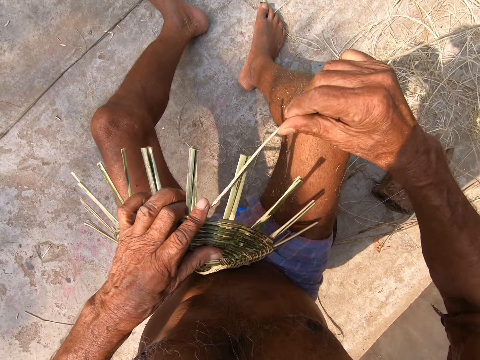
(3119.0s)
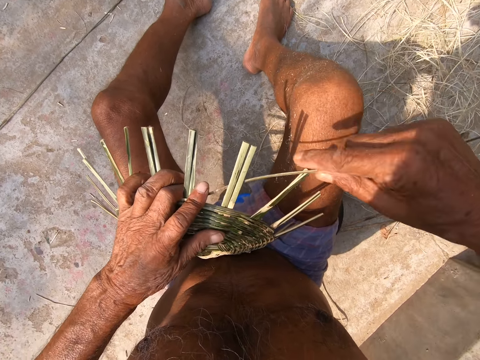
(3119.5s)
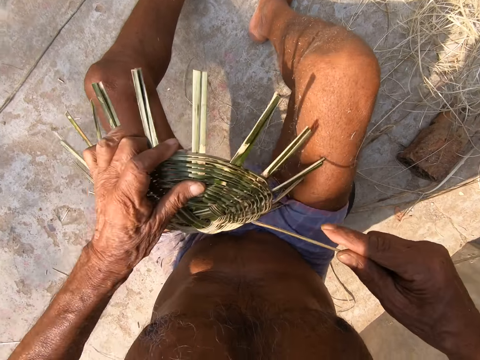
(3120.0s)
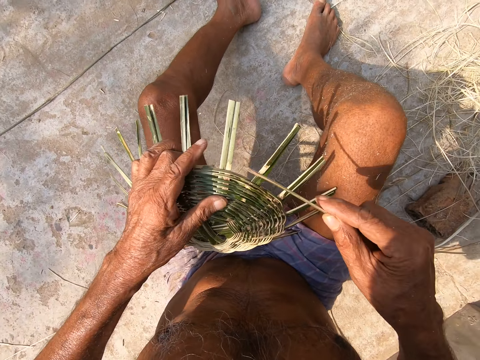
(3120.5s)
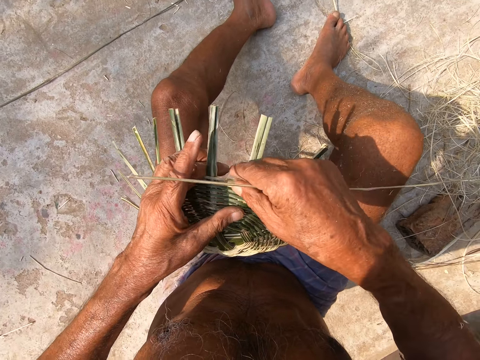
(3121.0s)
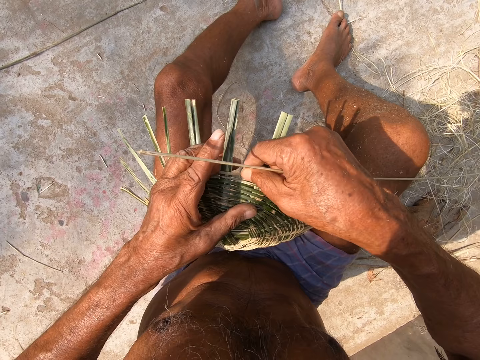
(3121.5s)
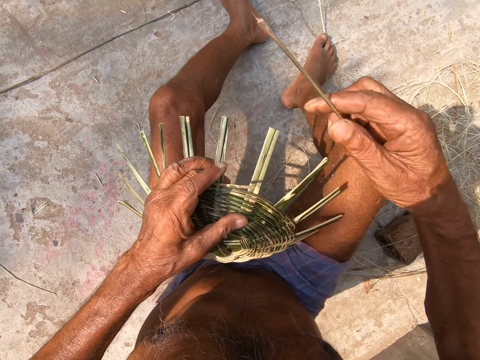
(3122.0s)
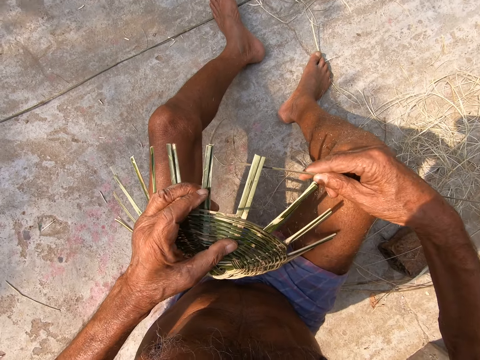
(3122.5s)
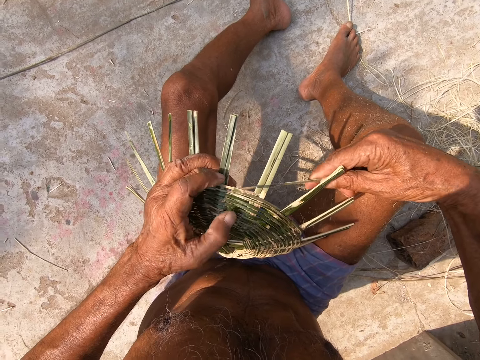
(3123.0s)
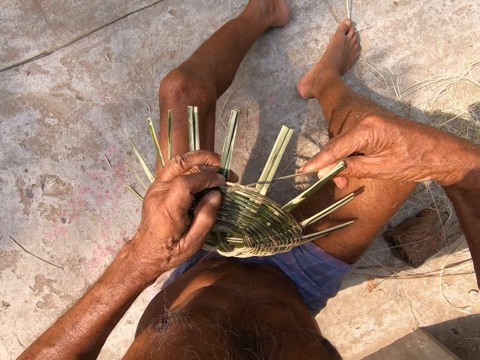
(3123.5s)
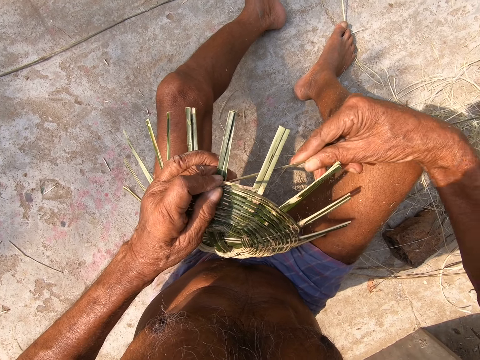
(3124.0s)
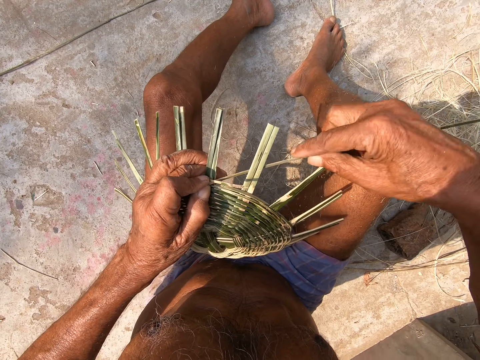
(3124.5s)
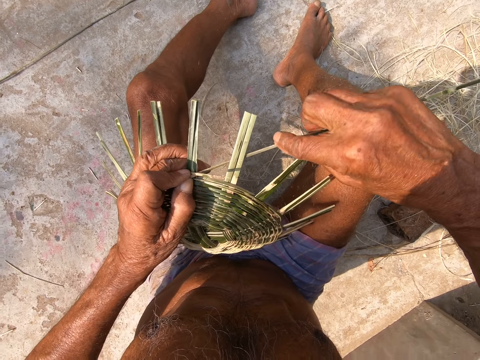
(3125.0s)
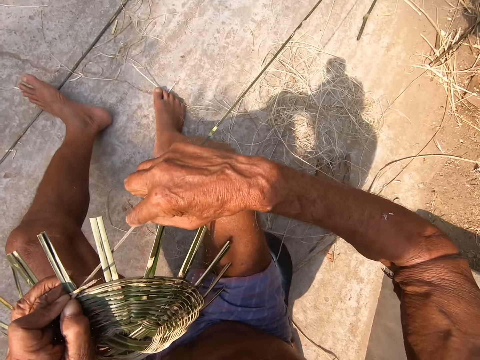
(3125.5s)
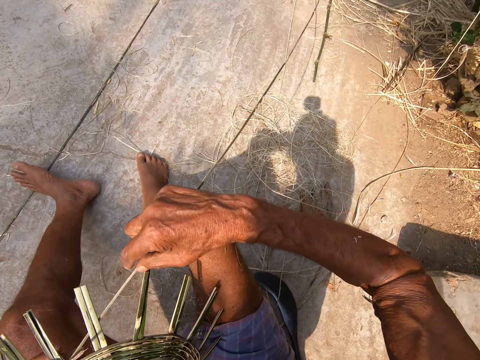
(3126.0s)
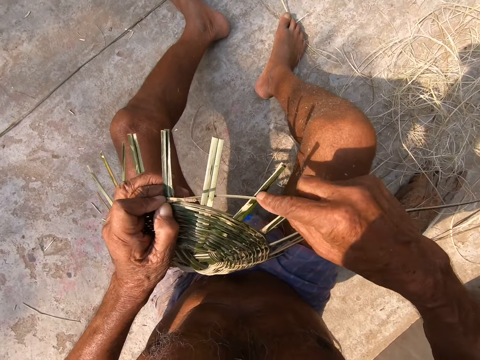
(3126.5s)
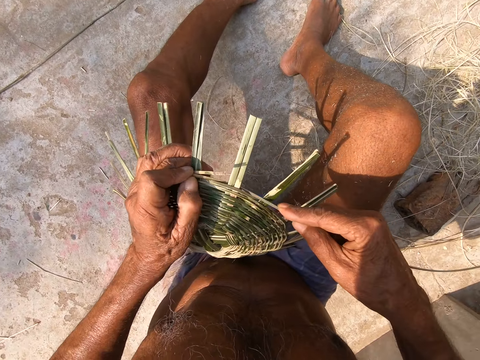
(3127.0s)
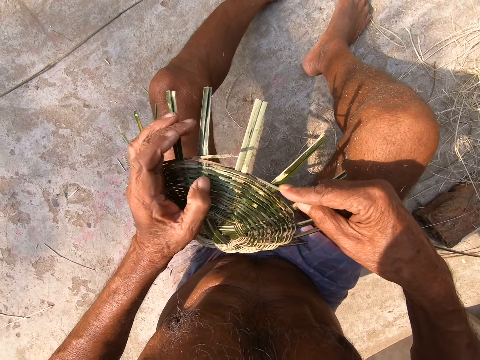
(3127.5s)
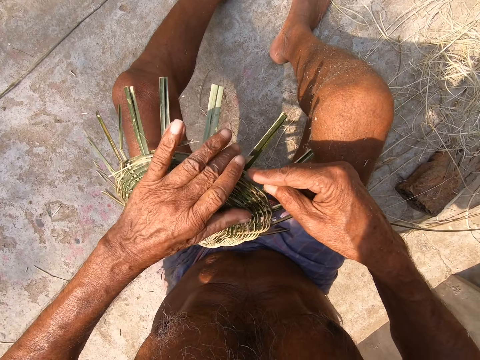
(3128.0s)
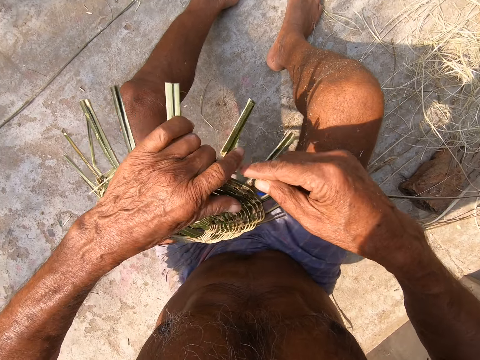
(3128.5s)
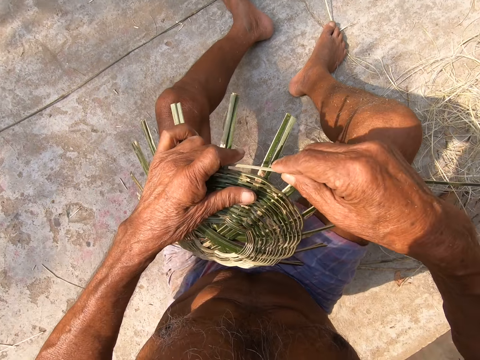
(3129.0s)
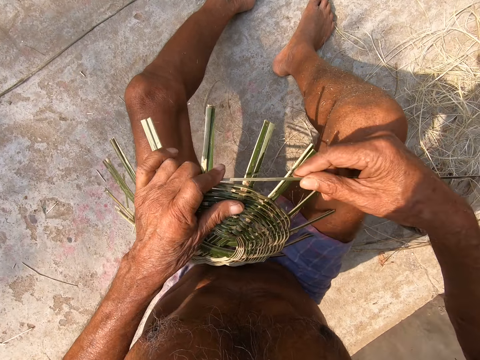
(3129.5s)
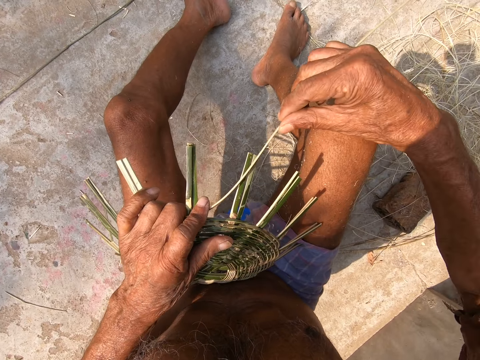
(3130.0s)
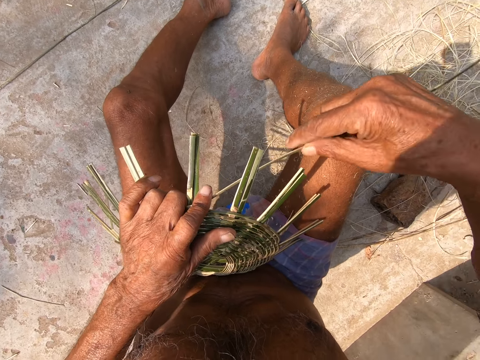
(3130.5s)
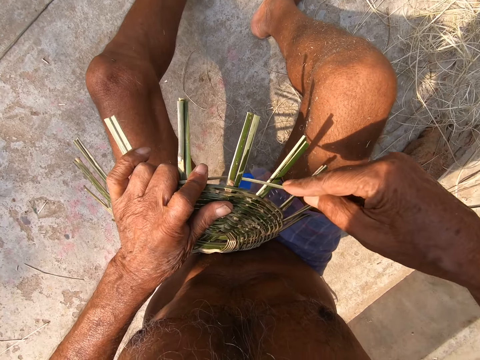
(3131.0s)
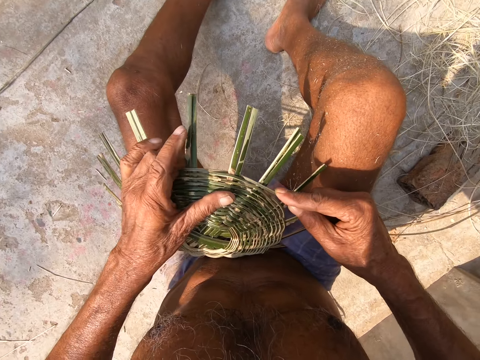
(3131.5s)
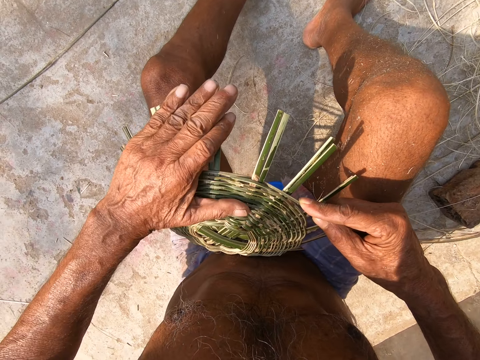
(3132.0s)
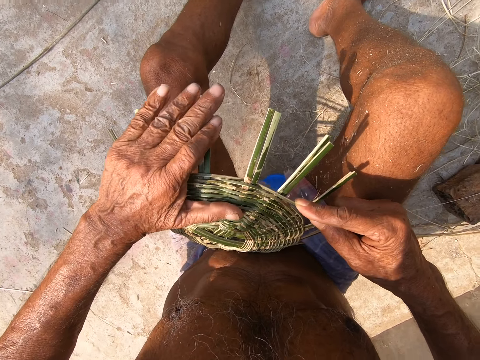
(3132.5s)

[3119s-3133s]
The camera wearer breaks the stick. They fix the sticks. They weave the skeleton basket with sticks.
